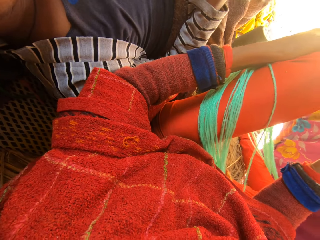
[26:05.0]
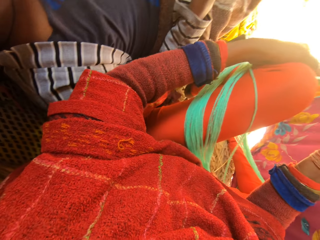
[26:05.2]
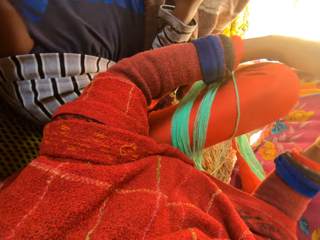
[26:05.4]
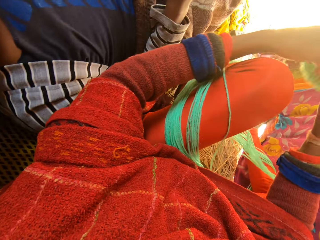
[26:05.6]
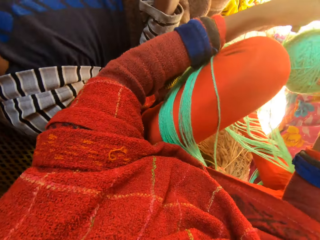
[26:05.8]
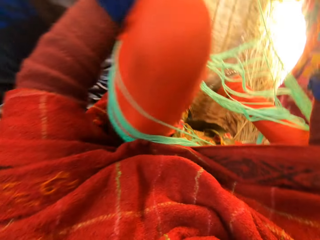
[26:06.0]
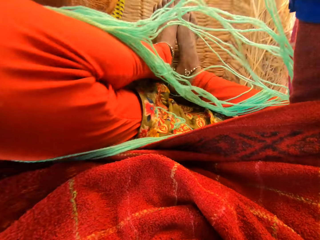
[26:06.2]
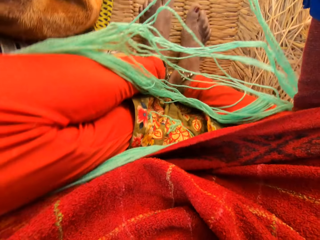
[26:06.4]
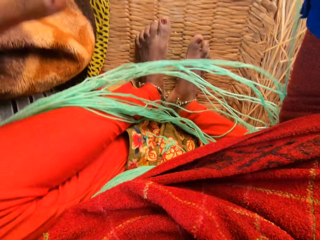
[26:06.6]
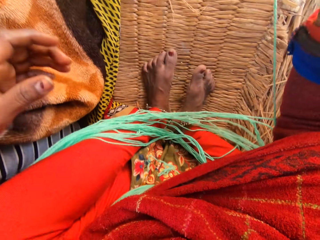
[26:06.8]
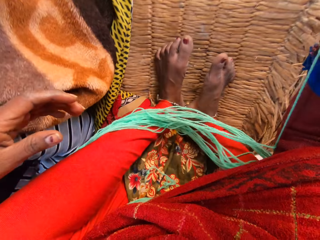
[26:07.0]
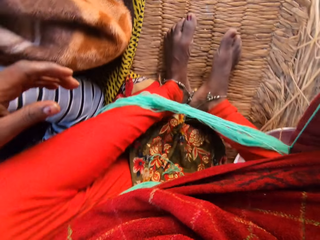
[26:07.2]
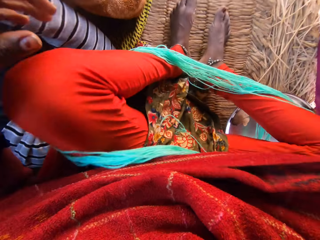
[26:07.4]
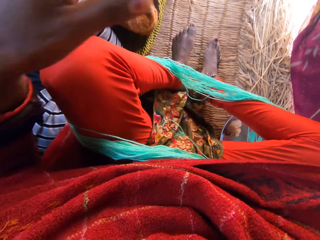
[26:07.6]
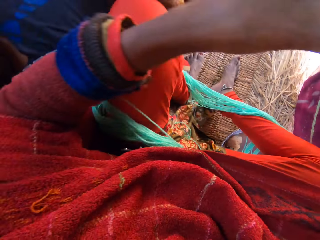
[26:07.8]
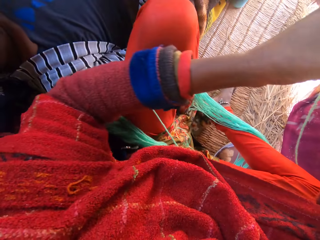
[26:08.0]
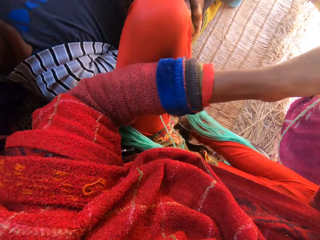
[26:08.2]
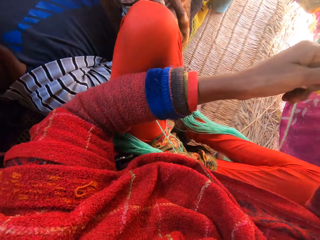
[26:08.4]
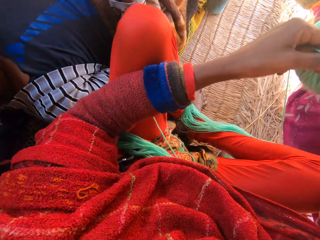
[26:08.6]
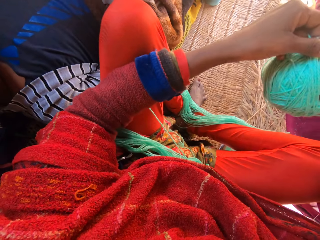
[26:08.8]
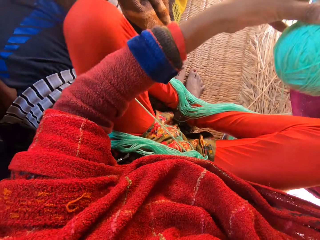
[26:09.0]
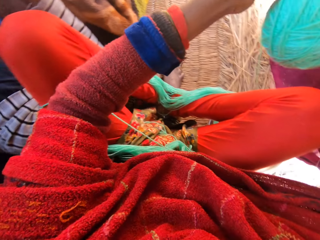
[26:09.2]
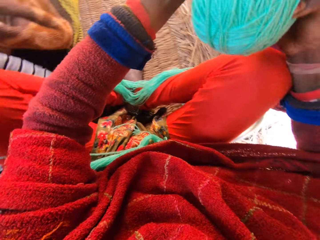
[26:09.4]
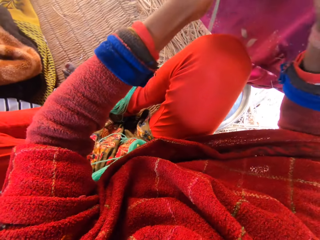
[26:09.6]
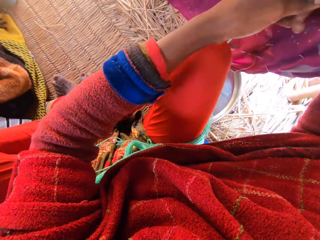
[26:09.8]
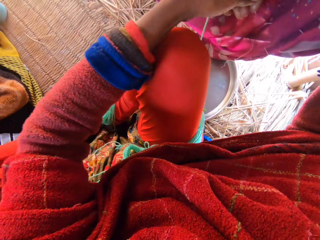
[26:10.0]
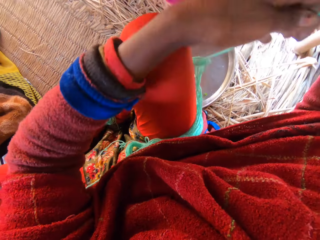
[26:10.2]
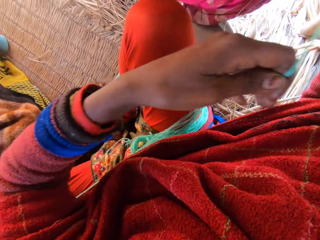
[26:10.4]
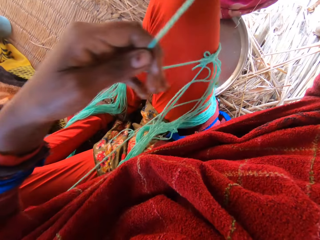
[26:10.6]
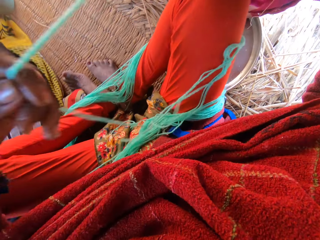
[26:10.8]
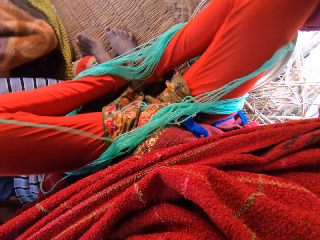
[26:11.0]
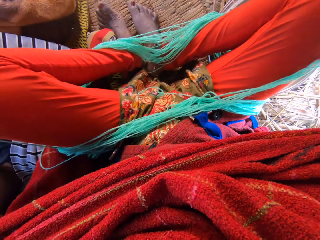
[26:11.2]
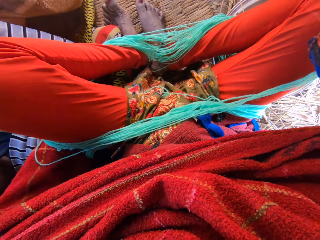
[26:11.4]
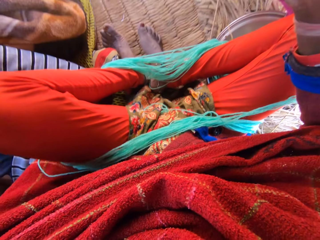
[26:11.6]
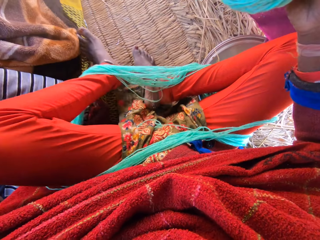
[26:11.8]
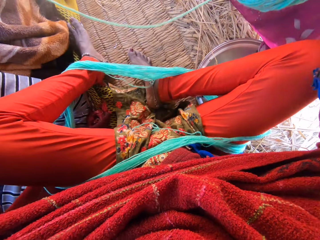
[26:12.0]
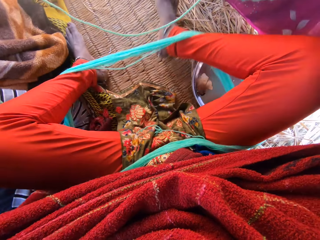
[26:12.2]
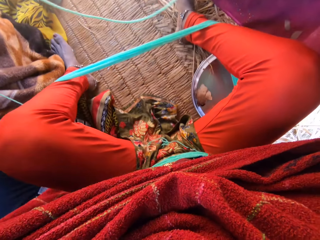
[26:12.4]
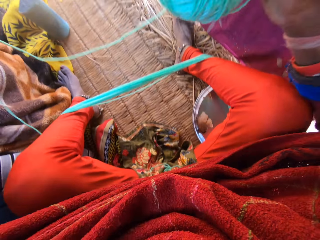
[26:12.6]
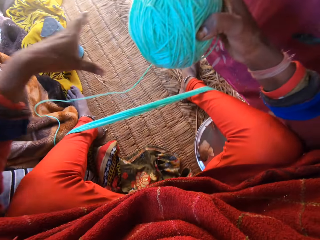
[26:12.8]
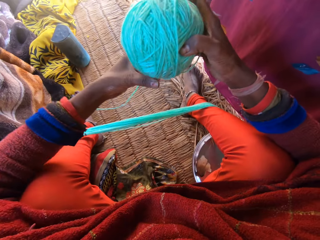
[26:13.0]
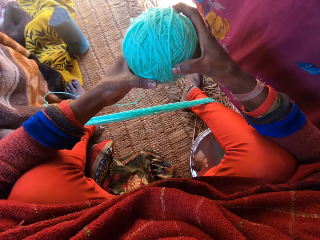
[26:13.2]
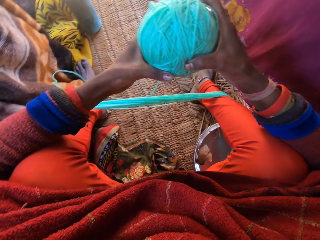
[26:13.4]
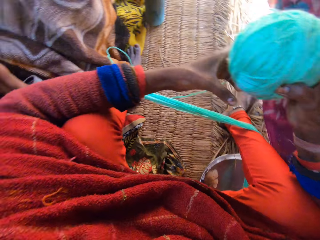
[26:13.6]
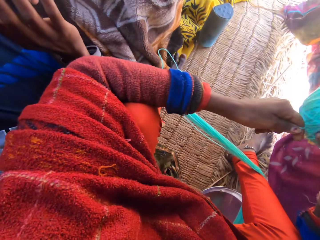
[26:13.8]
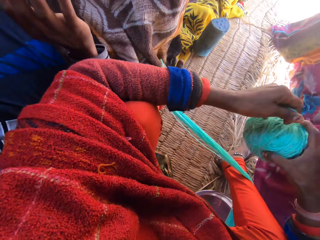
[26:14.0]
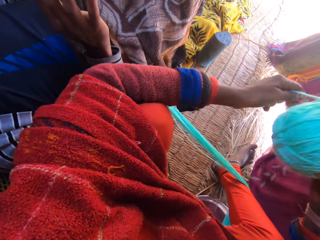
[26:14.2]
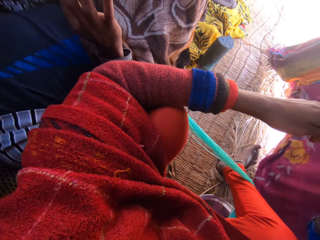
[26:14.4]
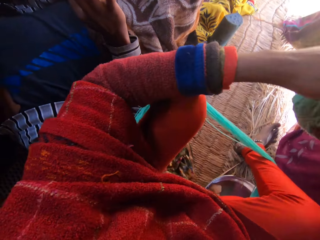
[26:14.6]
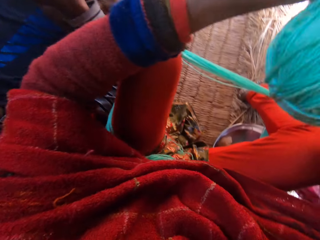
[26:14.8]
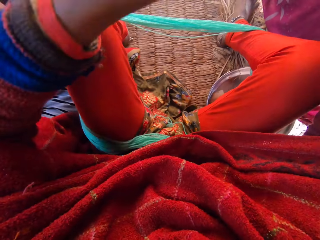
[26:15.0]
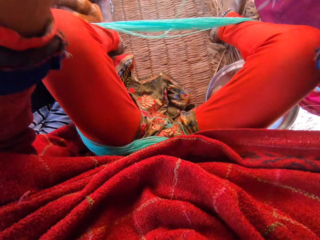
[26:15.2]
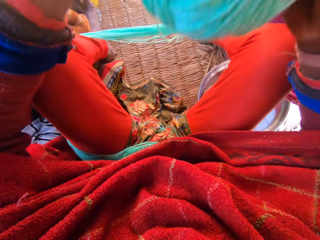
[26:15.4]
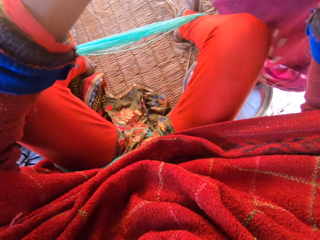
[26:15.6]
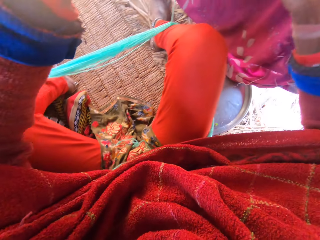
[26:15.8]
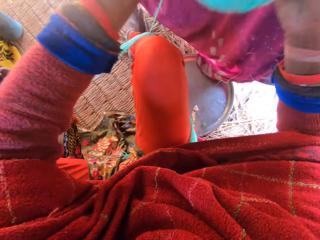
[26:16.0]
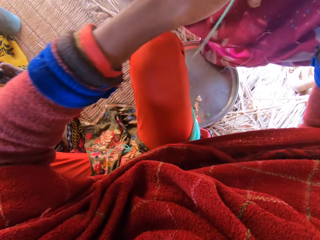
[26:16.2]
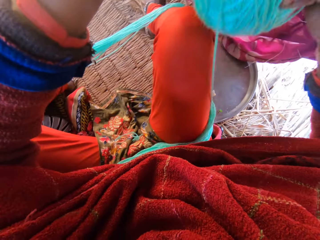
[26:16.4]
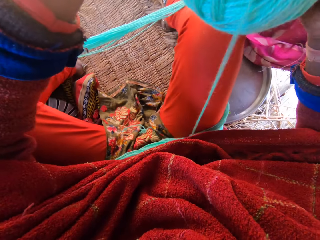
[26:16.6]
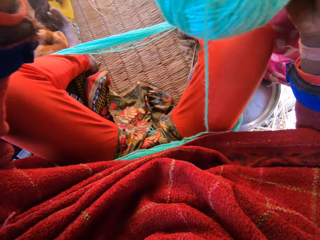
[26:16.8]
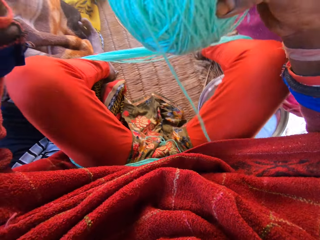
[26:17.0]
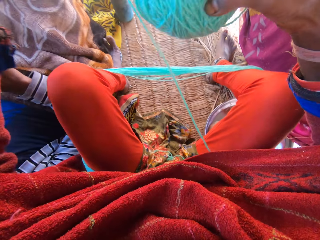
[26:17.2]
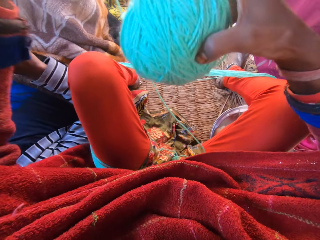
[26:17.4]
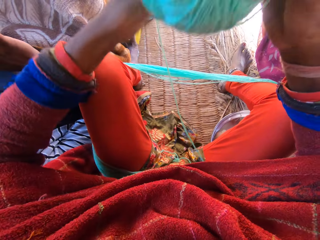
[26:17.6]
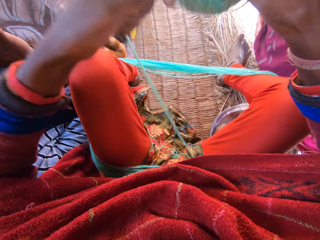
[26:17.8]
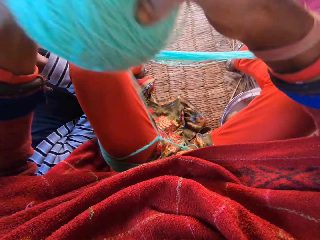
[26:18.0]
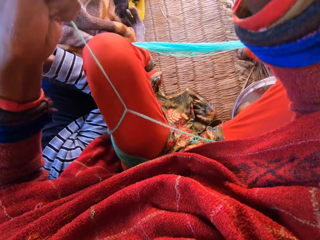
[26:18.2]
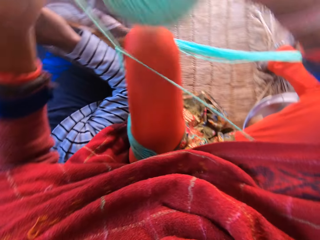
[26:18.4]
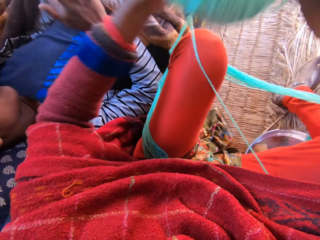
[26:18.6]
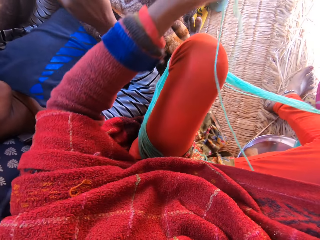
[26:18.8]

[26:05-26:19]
The camera wearer aligns the yarn with the left hand. They fold the yarn to one big round.

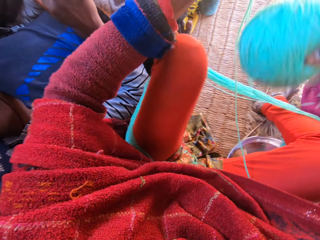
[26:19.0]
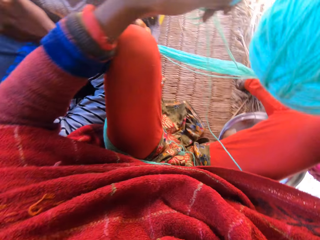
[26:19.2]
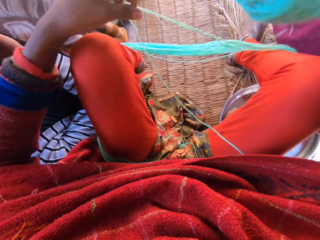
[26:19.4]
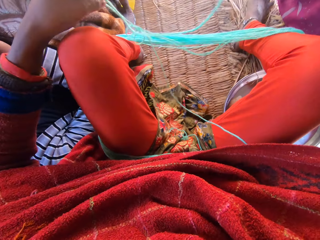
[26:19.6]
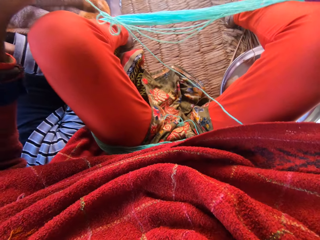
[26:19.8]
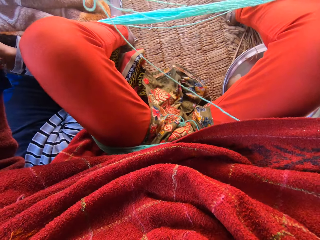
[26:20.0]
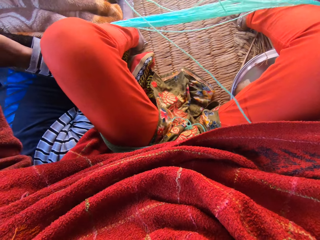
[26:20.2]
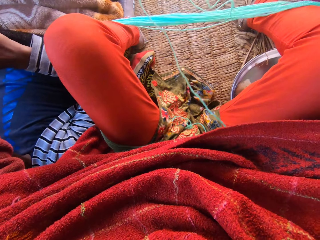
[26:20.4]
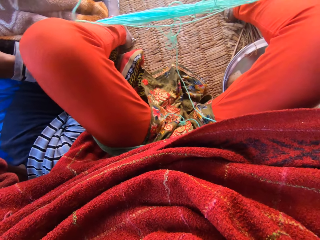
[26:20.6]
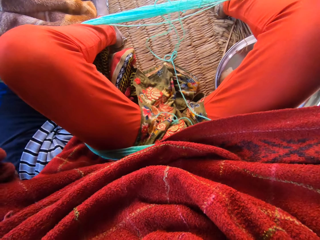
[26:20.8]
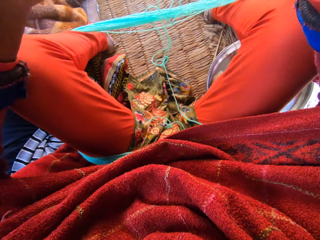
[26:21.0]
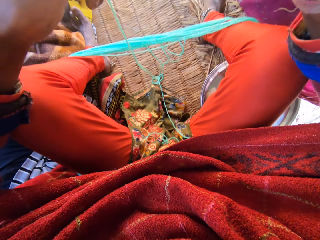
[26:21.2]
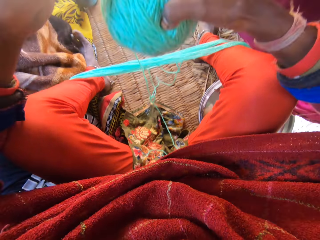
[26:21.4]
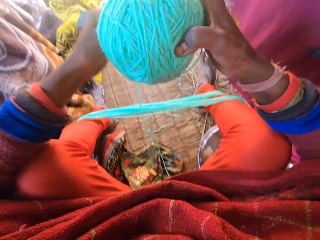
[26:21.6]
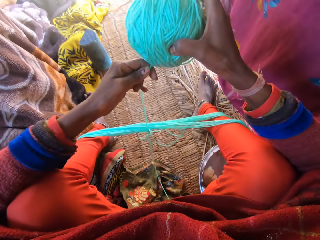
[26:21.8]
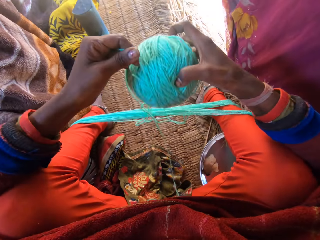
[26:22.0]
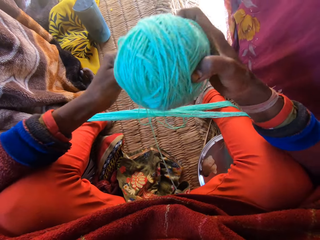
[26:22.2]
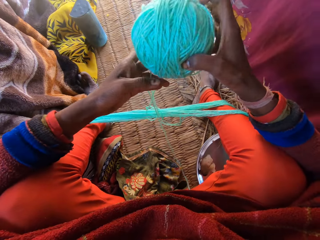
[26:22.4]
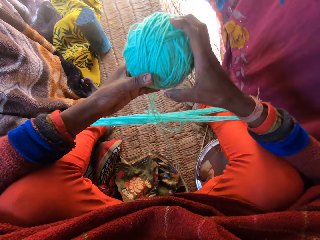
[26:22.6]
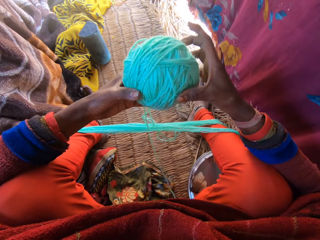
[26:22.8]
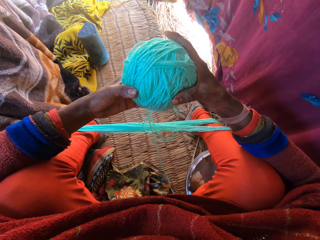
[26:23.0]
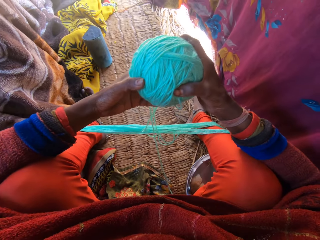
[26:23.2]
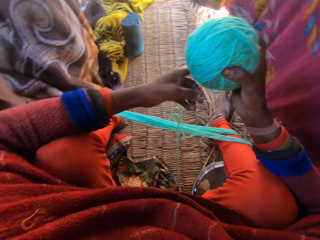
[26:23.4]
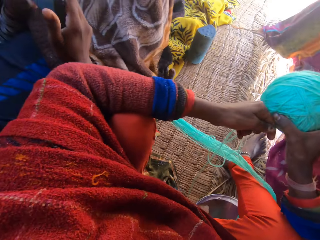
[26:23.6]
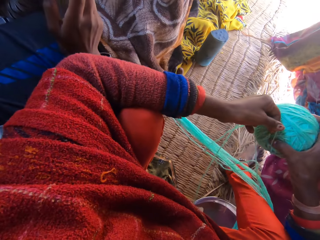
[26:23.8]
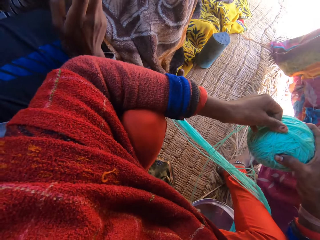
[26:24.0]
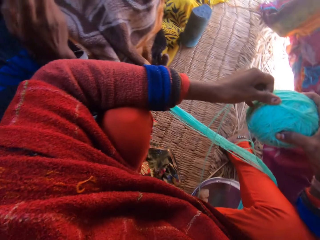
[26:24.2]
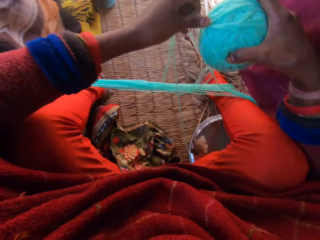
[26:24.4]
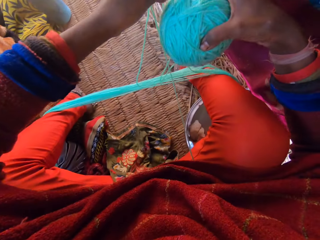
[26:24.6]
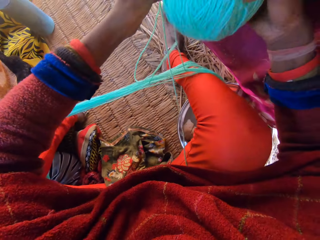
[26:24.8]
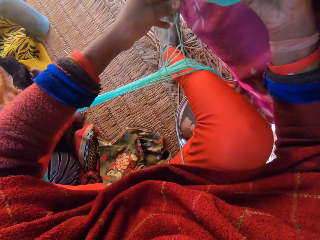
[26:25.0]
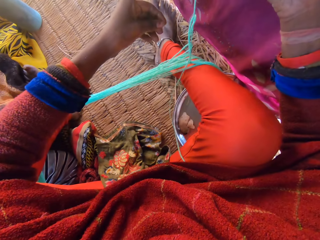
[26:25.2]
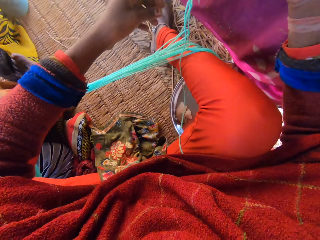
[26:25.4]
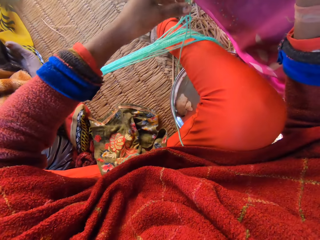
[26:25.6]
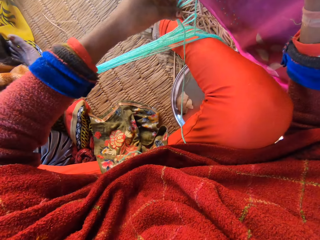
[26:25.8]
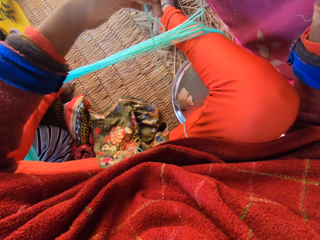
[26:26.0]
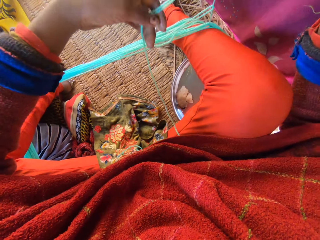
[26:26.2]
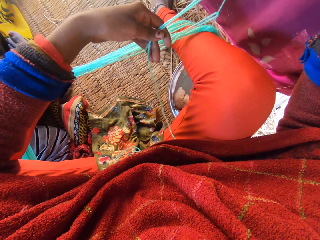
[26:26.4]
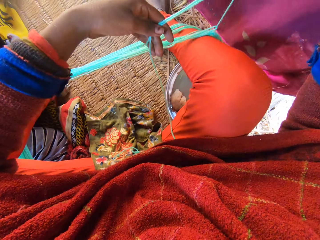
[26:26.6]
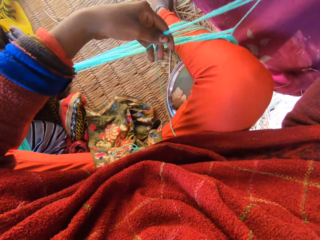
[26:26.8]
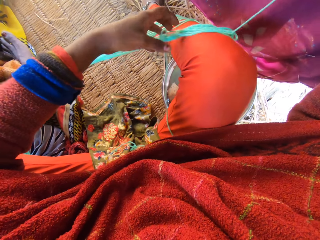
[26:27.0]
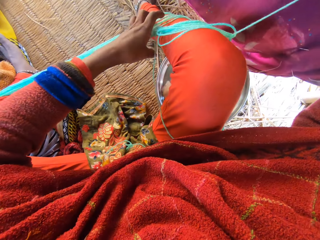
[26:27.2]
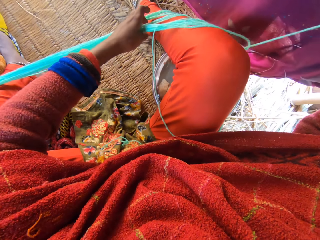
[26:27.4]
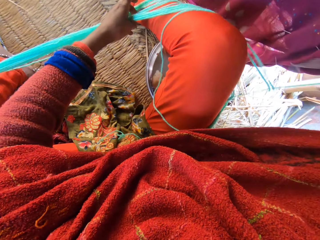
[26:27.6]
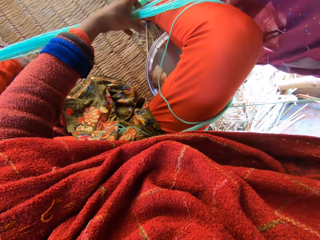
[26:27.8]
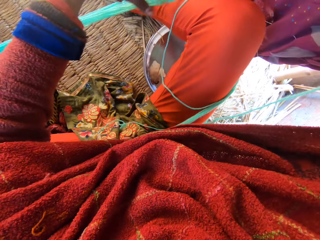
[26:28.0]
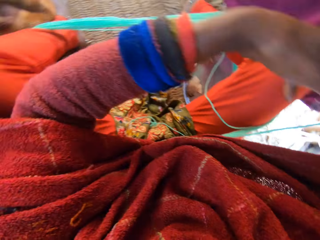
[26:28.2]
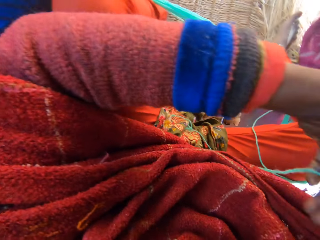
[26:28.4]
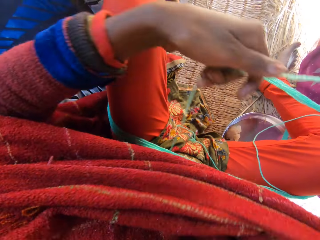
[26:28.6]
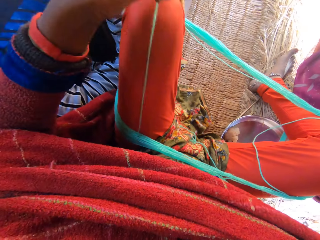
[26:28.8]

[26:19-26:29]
The camera wearer aligns the yarn with the left hand.
